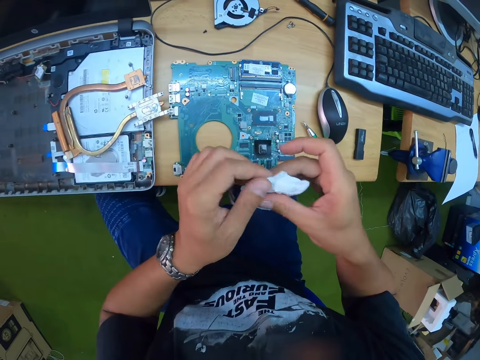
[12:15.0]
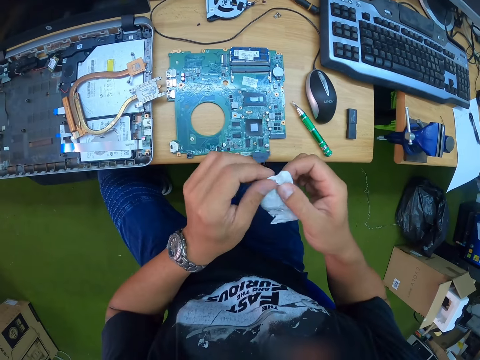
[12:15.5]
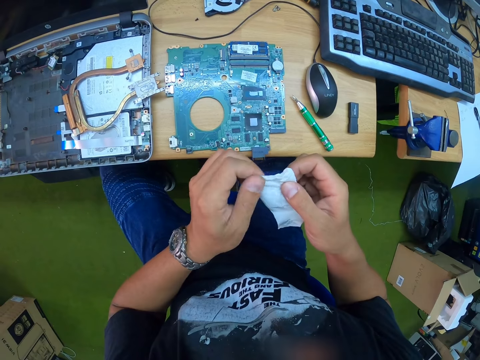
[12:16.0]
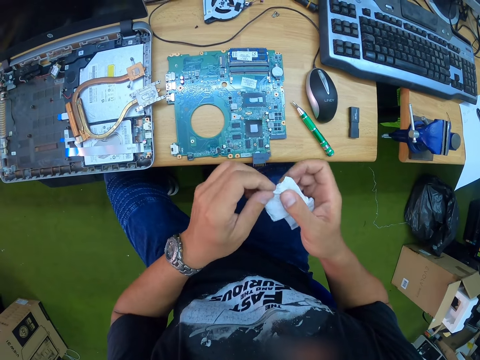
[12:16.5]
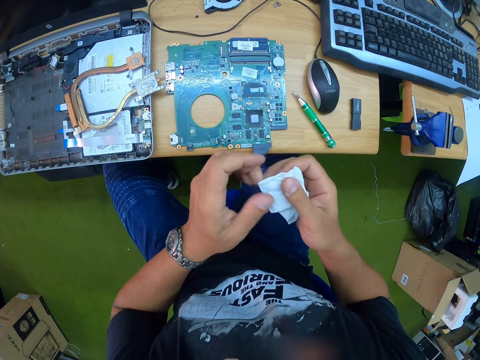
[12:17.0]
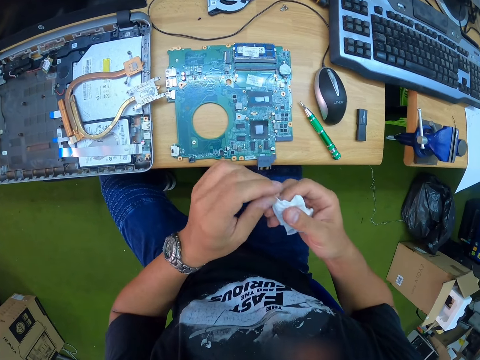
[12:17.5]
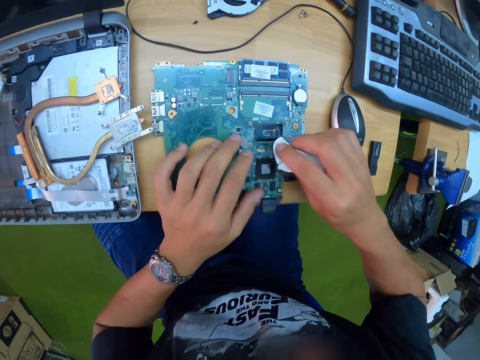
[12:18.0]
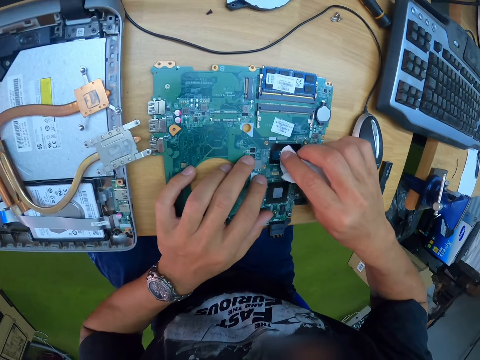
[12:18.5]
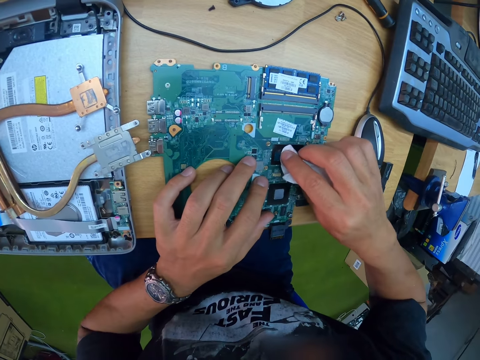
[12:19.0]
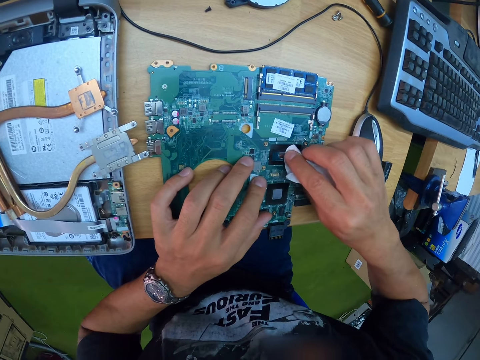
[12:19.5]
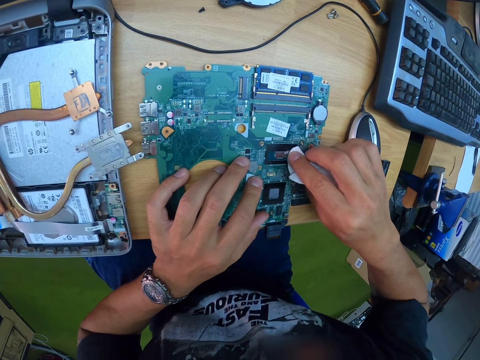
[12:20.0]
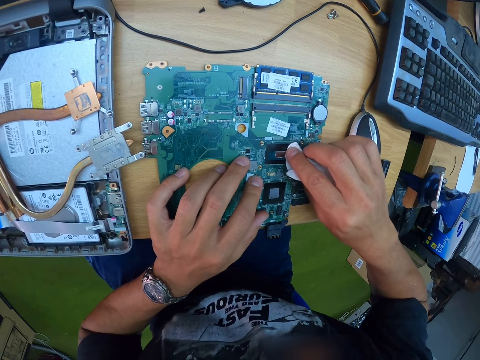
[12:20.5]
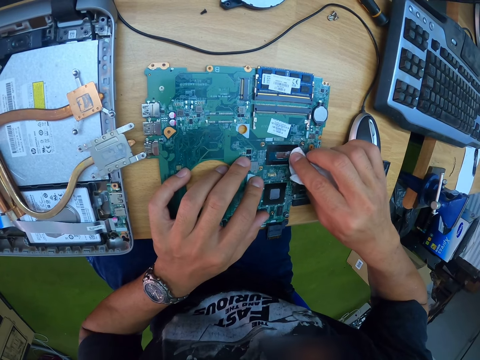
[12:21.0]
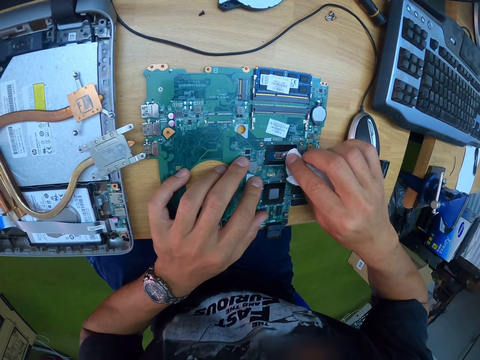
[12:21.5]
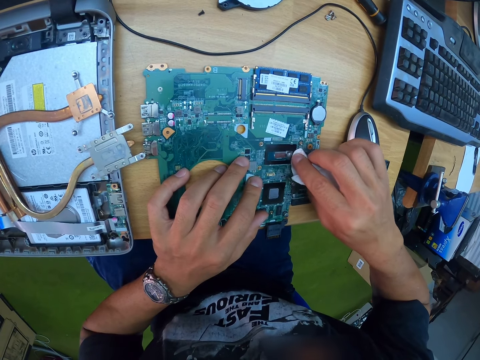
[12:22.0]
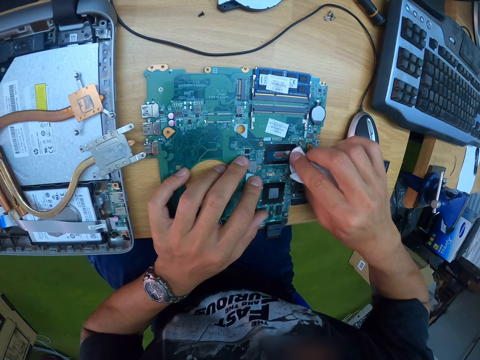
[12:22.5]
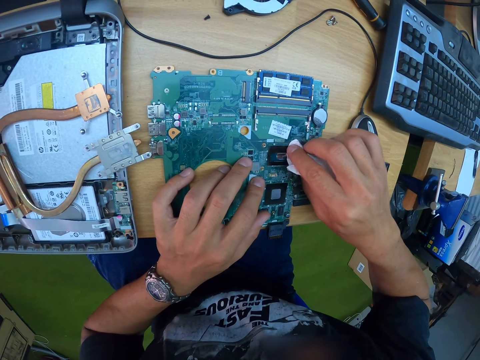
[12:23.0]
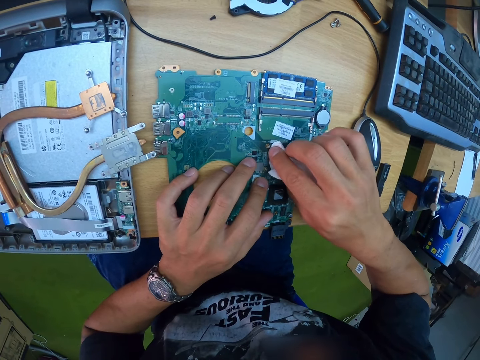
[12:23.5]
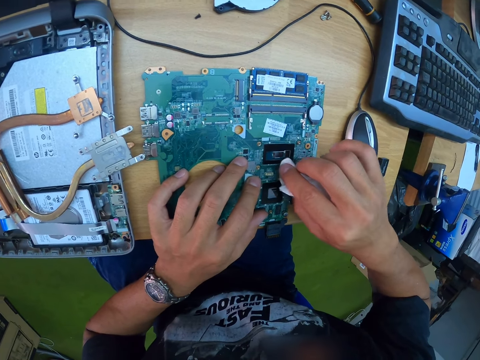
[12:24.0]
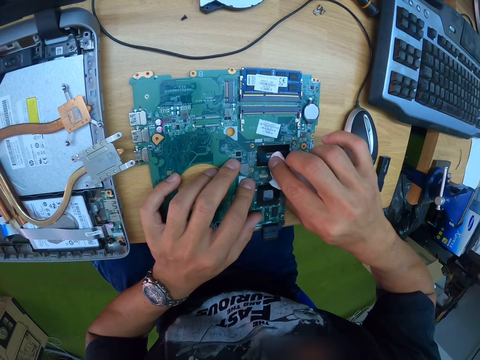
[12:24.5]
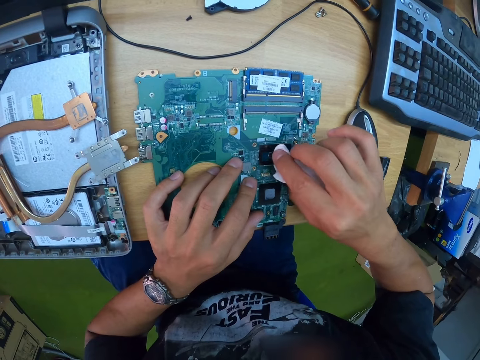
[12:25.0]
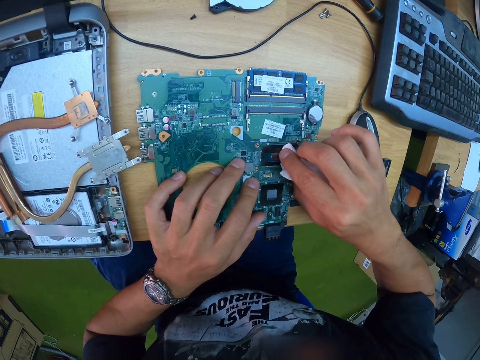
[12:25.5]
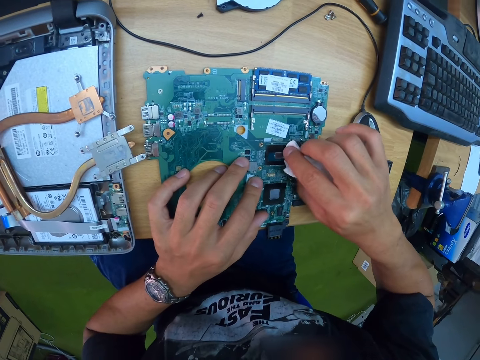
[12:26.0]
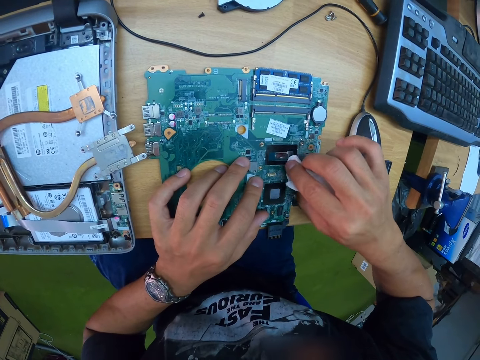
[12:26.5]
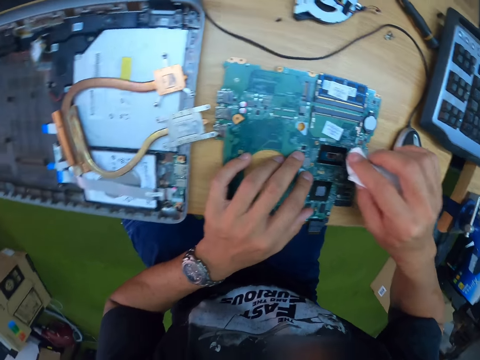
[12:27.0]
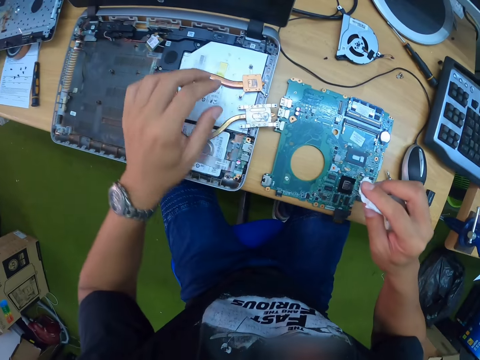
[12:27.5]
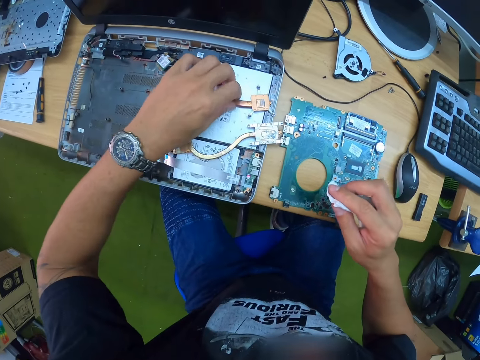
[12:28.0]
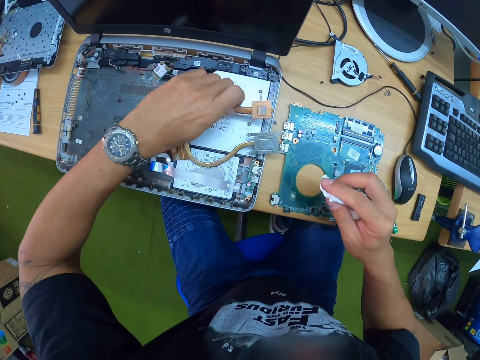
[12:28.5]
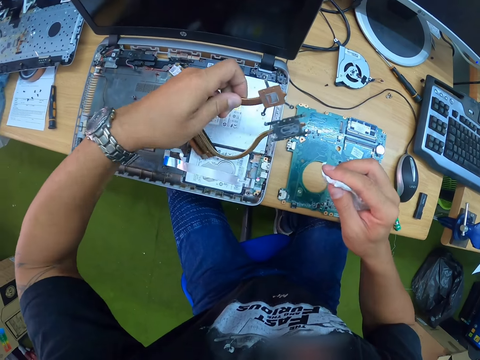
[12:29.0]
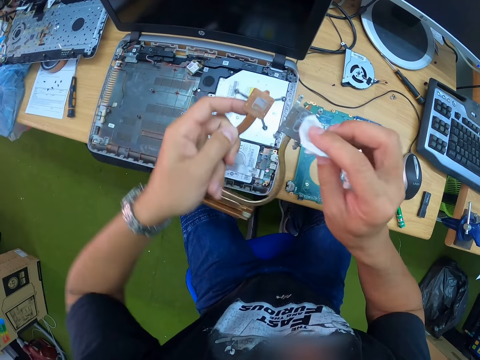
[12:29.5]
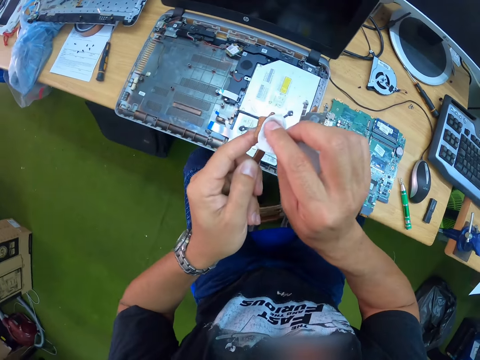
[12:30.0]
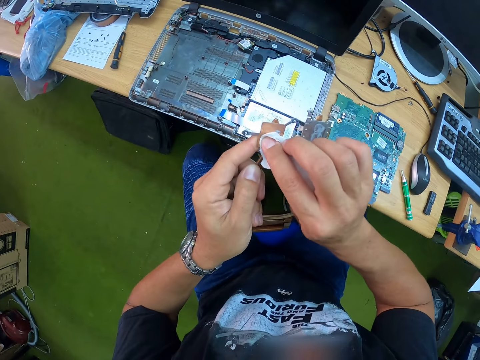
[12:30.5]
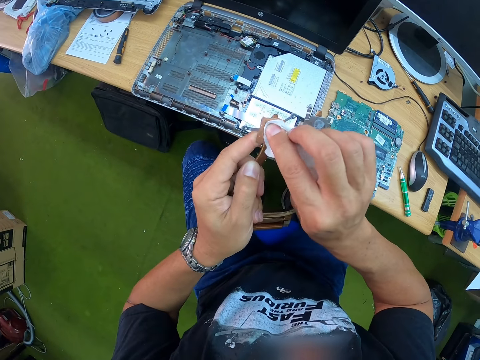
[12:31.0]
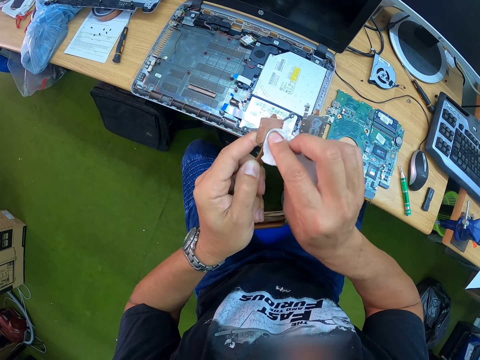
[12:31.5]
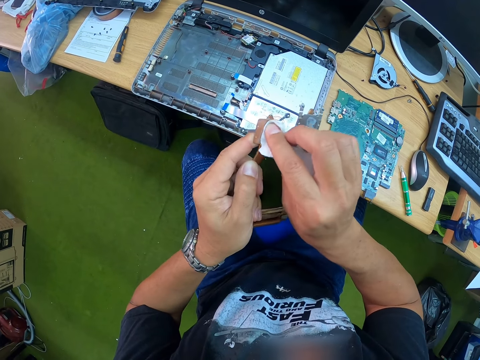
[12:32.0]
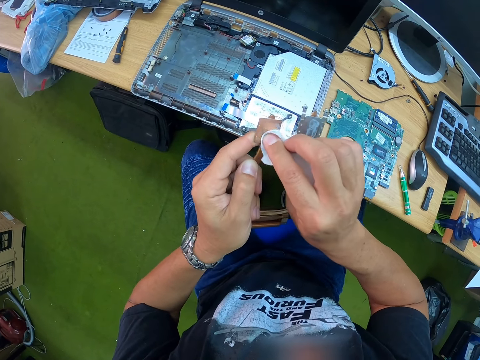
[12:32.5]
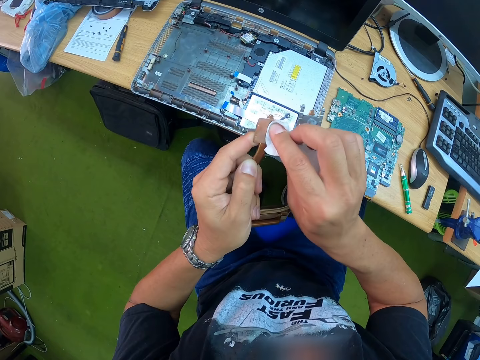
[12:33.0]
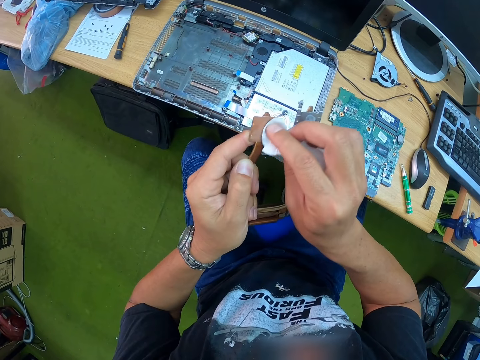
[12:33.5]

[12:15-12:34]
The camera wearer adjusts the tissue paper with both hands. He checks the tissue. He cleans the motherboard with the tissue in his right hand. He picks up the heatsink from the laptop with his left hand. He cleans the heatsink in his left hand with the tissue in his right hand.

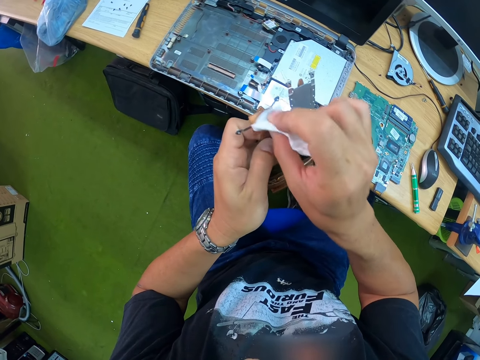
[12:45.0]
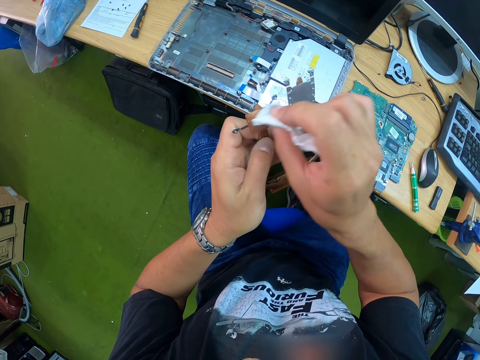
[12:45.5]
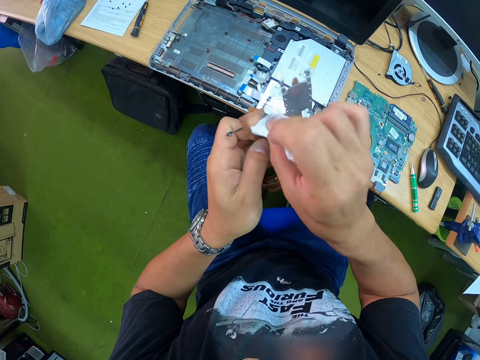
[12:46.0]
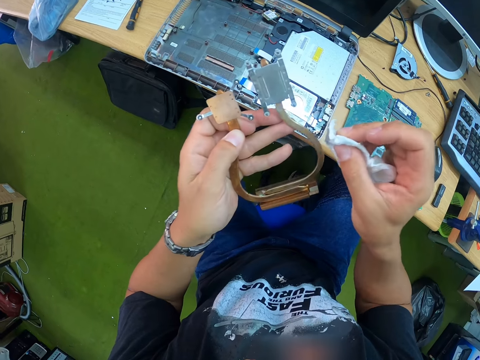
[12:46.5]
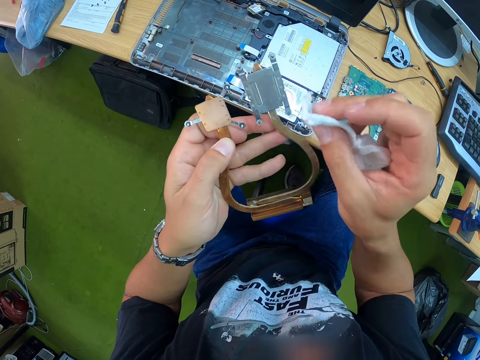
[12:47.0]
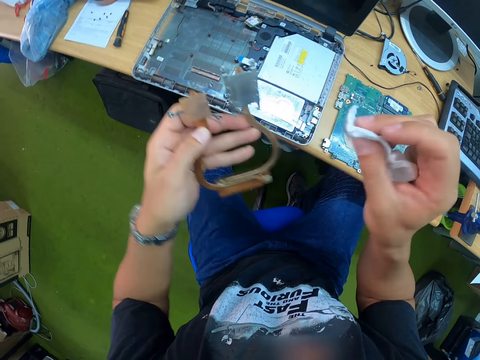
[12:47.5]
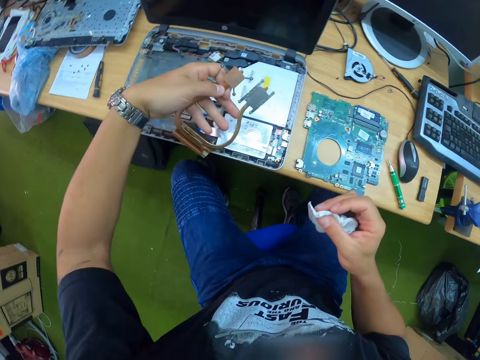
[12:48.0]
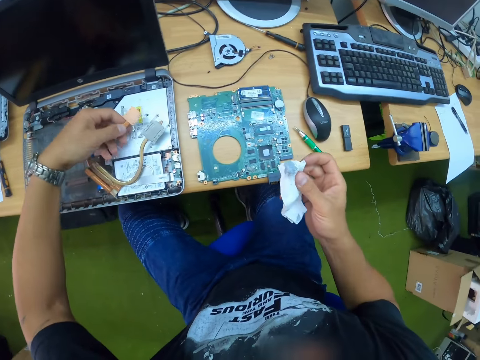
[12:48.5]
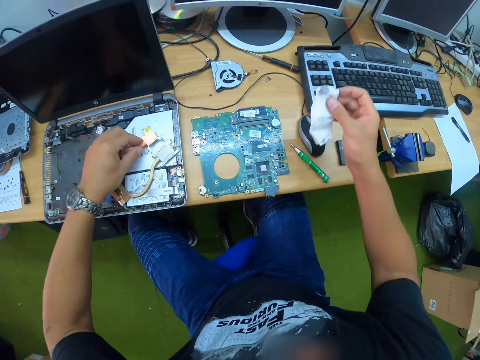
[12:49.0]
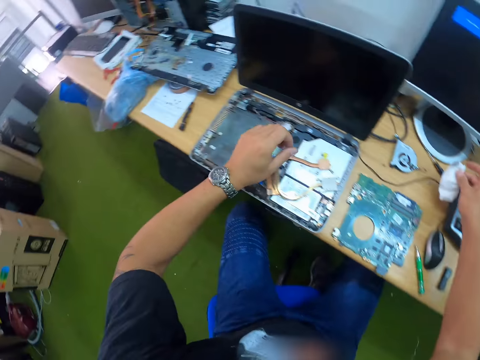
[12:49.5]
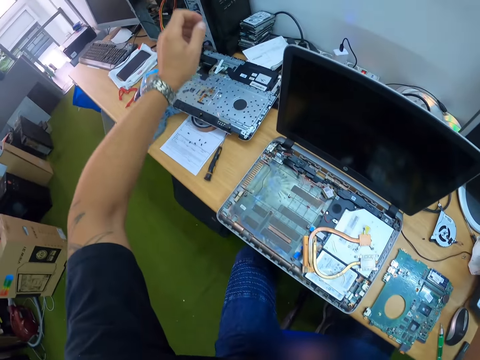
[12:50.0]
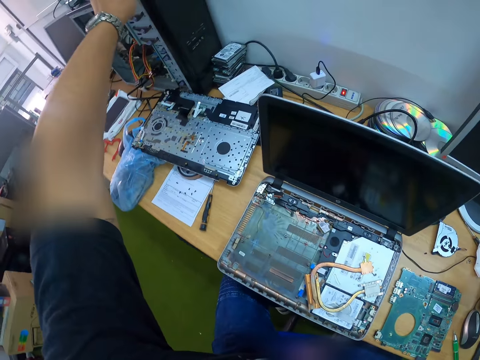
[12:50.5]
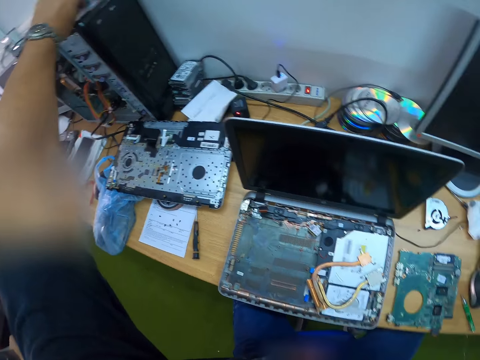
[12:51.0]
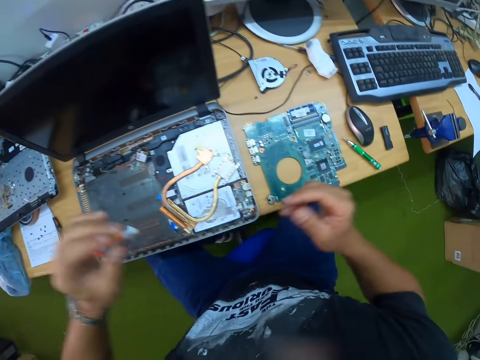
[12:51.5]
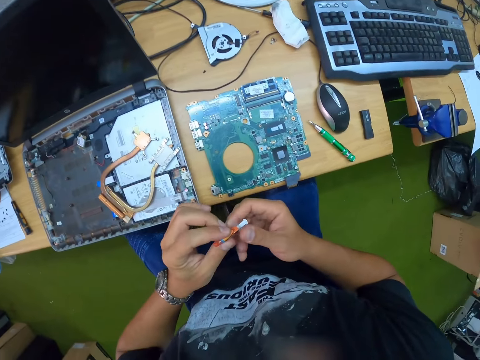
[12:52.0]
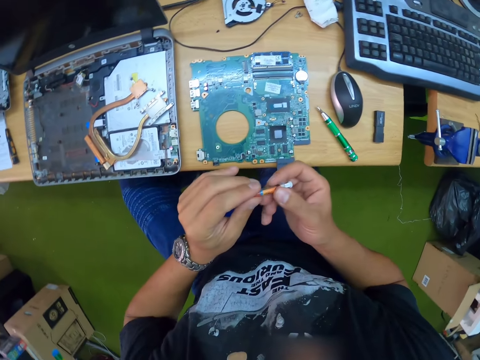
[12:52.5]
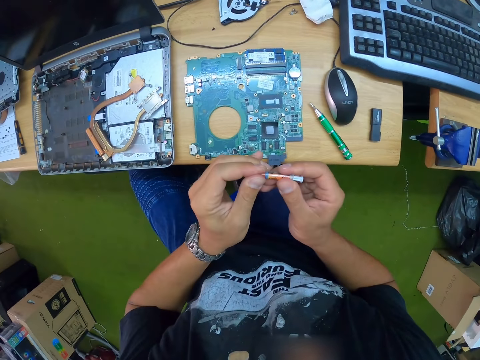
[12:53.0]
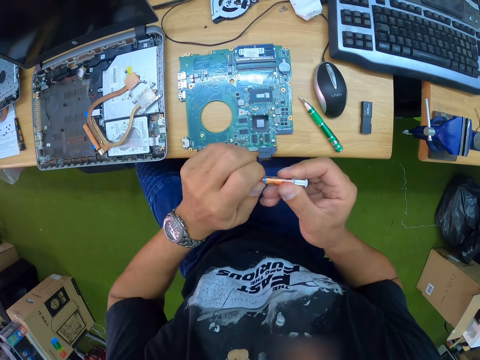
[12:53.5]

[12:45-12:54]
The camera wearer drops the heatsink on the laptop with his left hand. He drops the tissue paper on the table with his right hand. He picks up a syringe containing thermal paste from the top of a UPS with his left hand. He opens the syringe containing thermal paste with both hands.
